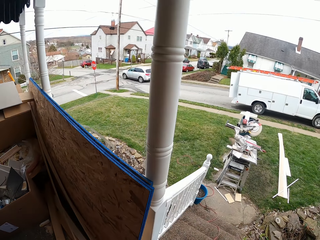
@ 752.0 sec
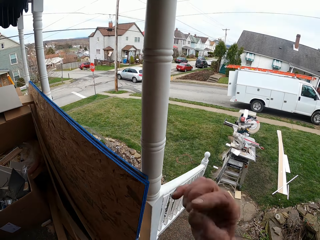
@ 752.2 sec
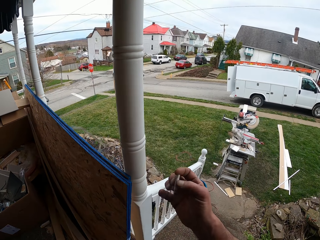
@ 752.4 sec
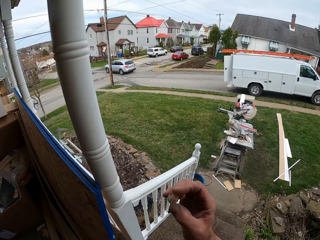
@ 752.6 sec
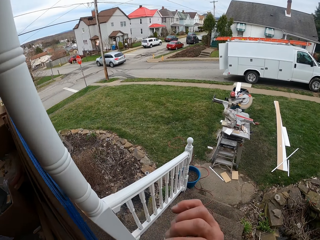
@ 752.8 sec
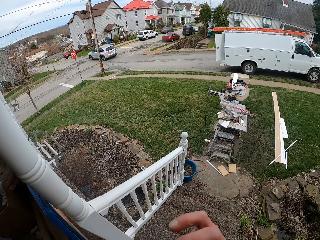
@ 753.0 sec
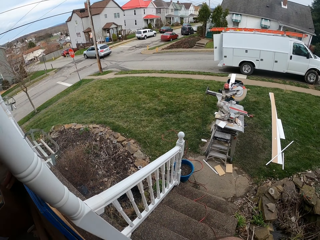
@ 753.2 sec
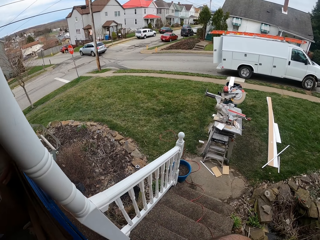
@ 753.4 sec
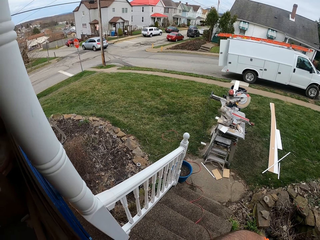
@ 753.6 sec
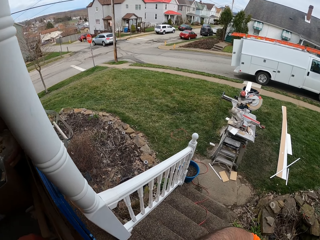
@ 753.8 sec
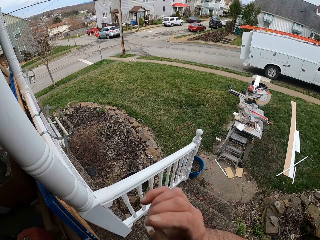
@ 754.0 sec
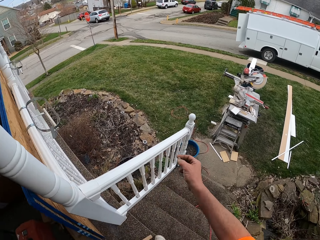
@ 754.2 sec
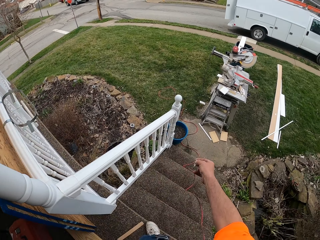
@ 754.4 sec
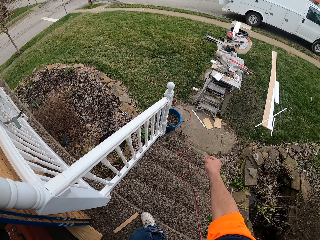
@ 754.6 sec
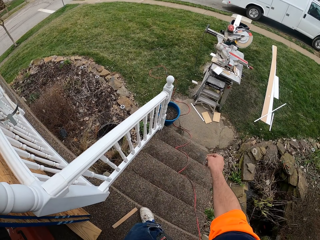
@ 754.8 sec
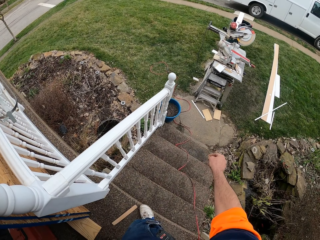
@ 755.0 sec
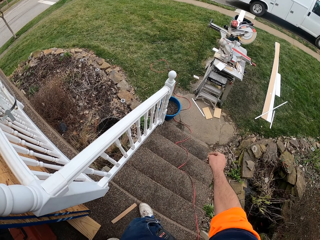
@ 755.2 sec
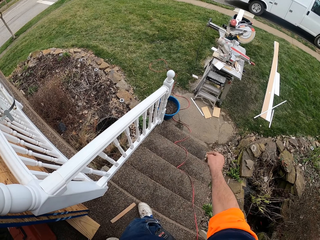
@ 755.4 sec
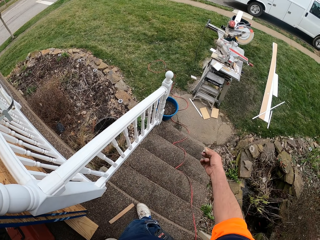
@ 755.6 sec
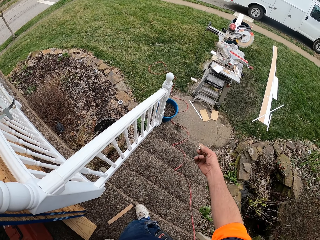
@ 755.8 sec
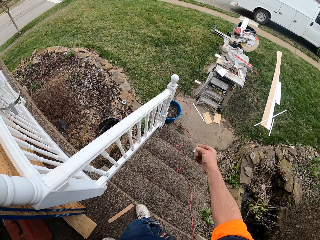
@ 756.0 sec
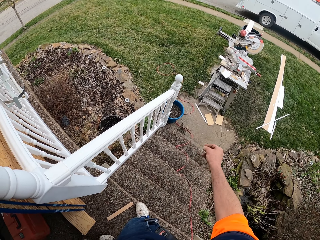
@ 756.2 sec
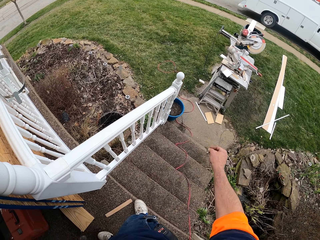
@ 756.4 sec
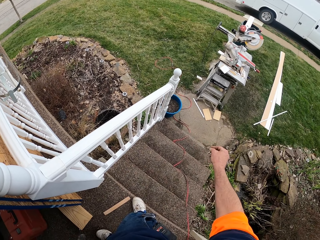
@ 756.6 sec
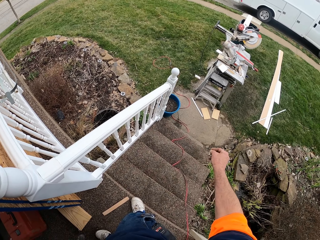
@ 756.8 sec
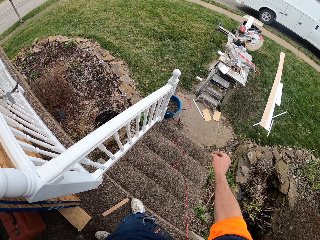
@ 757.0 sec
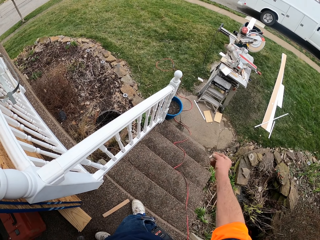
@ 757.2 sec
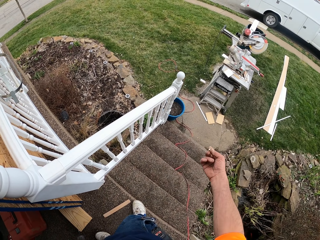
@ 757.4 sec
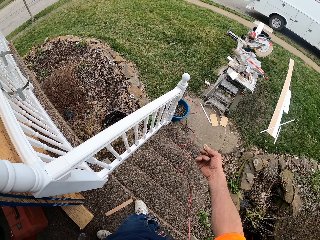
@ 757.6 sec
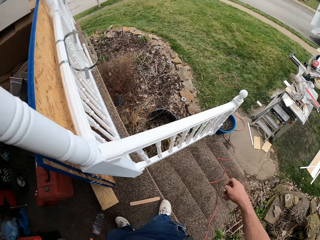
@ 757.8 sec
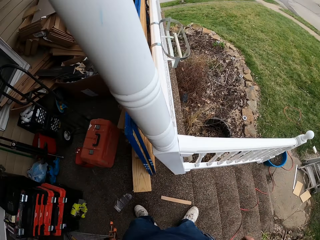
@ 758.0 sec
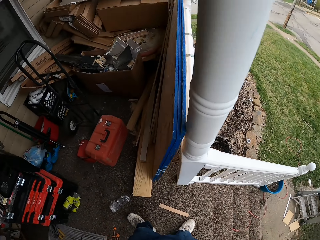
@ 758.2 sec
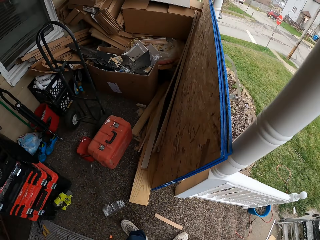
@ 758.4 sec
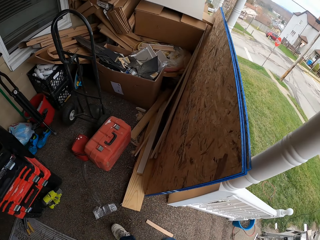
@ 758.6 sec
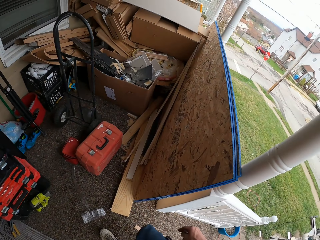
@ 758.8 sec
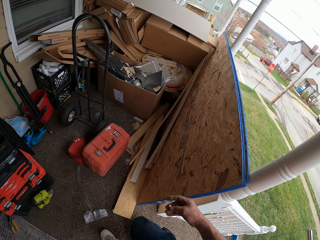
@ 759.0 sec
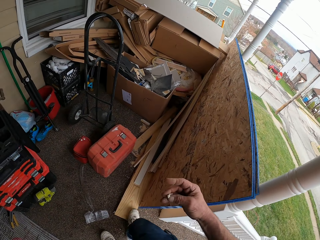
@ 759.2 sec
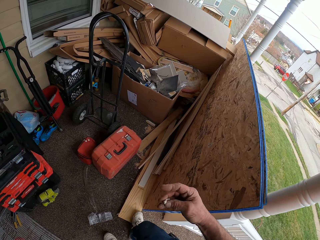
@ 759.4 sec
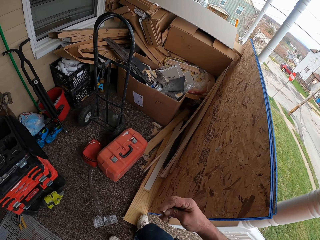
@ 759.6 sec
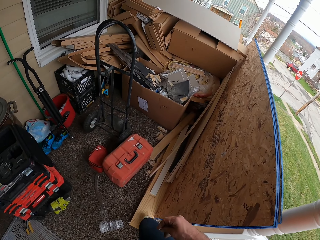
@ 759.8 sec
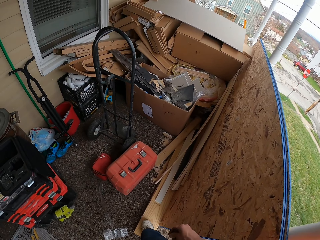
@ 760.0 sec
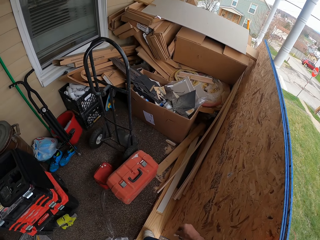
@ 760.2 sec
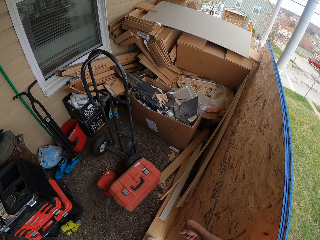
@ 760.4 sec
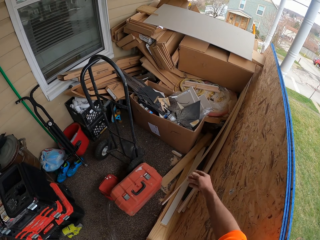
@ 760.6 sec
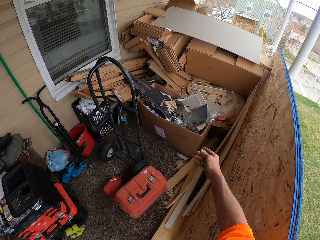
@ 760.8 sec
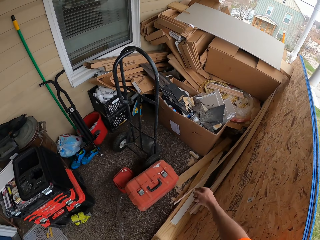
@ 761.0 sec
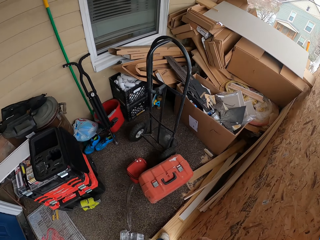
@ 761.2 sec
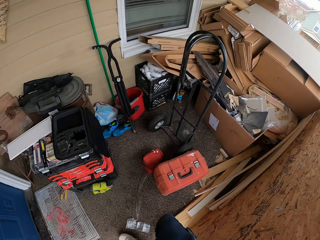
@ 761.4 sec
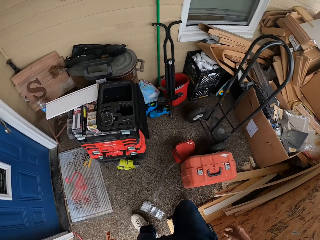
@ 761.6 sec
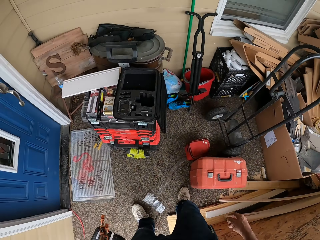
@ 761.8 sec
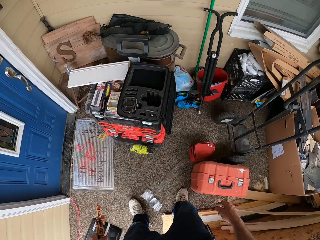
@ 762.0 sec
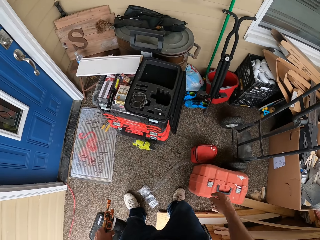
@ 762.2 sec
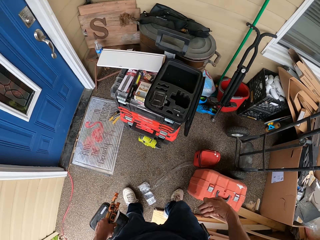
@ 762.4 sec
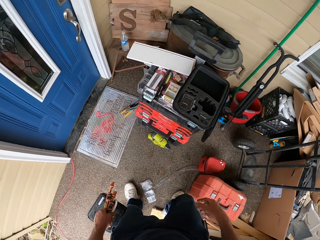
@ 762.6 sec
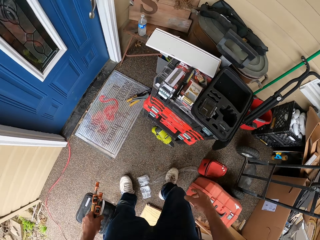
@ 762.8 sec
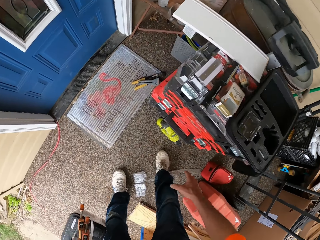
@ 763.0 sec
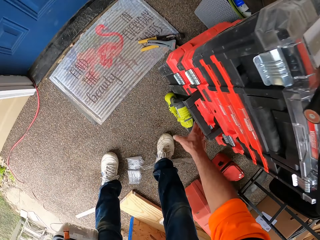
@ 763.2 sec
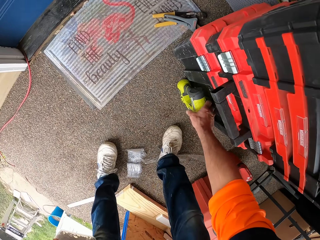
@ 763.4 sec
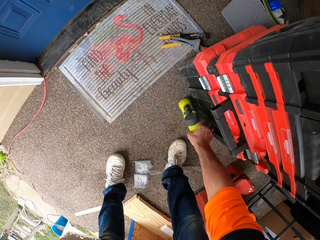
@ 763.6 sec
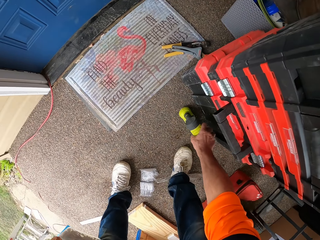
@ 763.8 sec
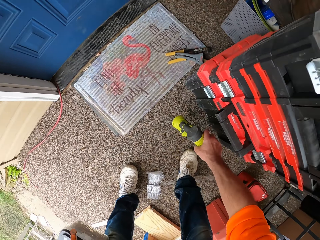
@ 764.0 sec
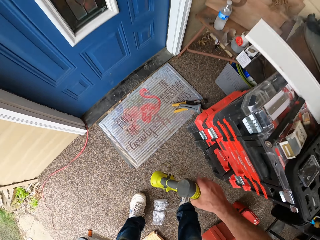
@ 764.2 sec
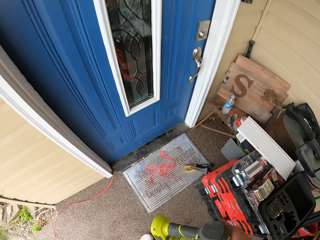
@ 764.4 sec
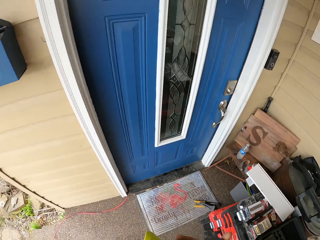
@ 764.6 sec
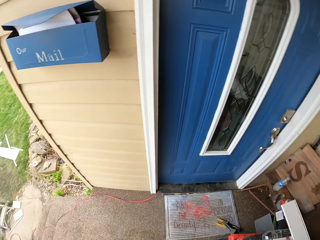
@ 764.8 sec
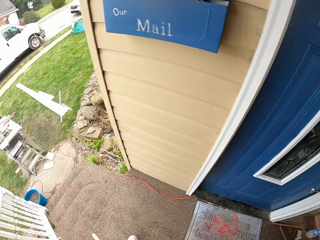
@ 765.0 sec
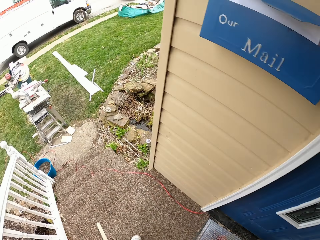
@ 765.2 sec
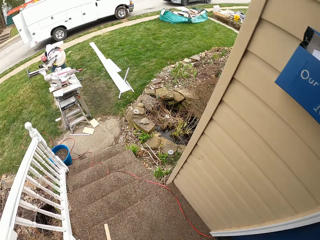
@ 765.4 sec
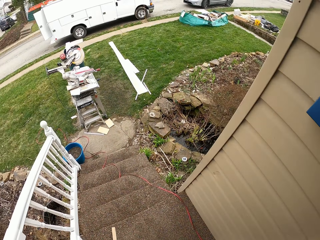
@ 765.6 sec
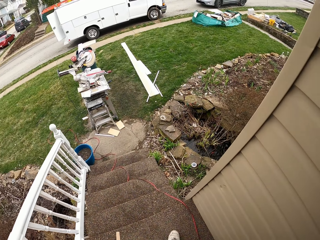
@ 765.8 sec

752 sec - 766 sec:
The camera wearer puts the cigarette in his mouth with his right hand. He dusts off the cigarette ashes with his right hand. He steps back to a house. He throws the cigarette into the carton with his right hand. He moves to the stairs. He picks up a drilling machine or nail gun from the floor with his right hand.

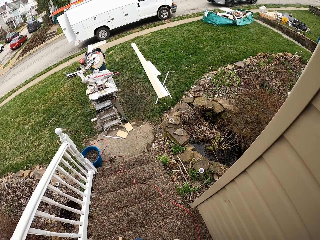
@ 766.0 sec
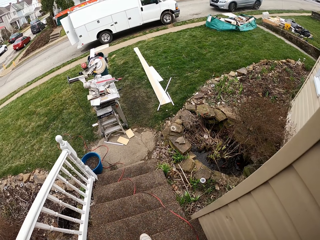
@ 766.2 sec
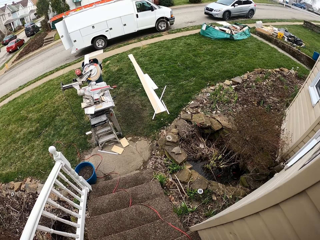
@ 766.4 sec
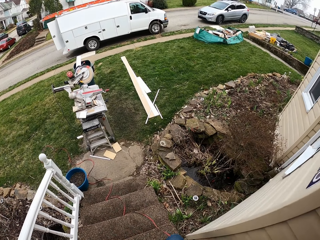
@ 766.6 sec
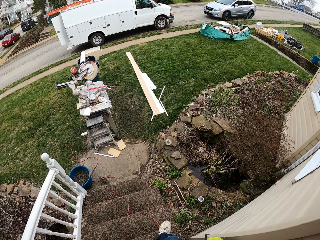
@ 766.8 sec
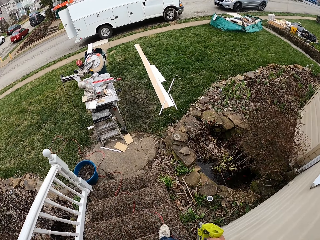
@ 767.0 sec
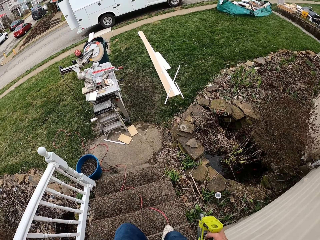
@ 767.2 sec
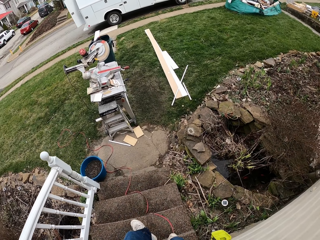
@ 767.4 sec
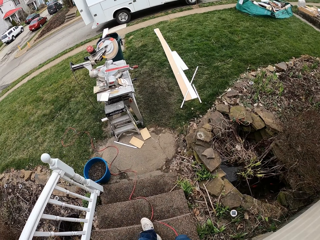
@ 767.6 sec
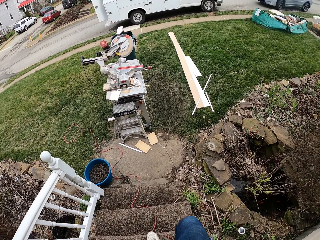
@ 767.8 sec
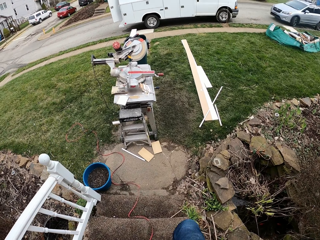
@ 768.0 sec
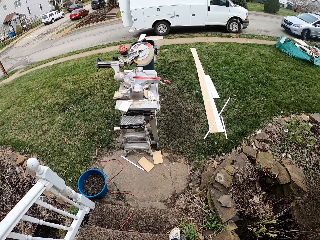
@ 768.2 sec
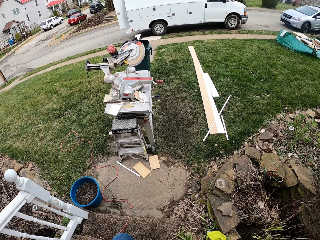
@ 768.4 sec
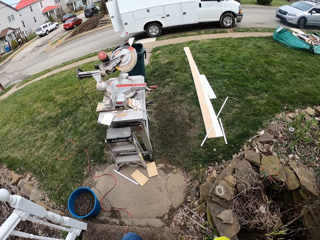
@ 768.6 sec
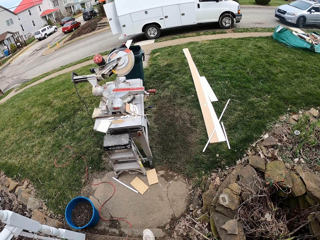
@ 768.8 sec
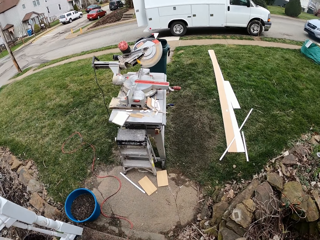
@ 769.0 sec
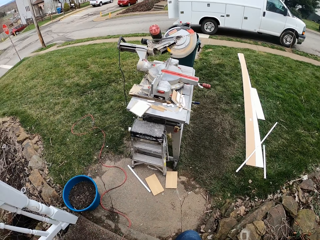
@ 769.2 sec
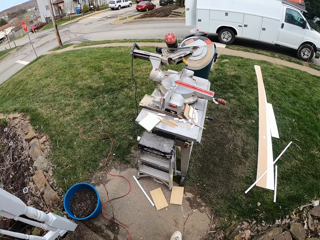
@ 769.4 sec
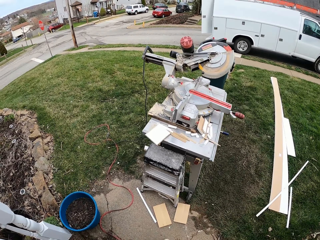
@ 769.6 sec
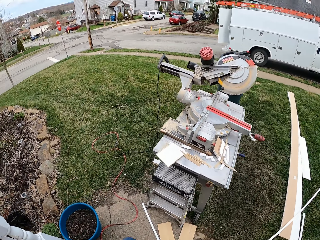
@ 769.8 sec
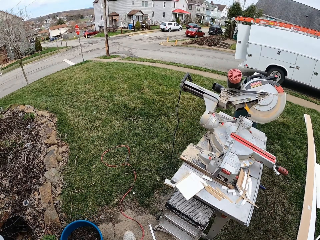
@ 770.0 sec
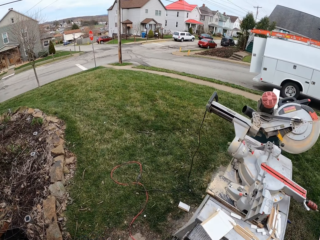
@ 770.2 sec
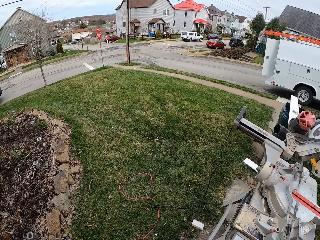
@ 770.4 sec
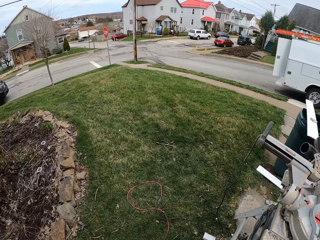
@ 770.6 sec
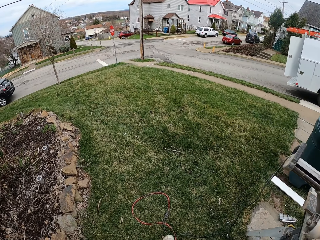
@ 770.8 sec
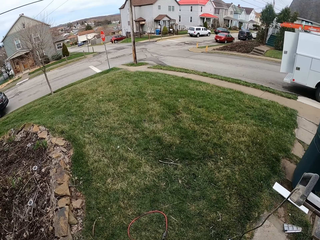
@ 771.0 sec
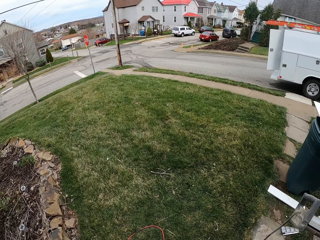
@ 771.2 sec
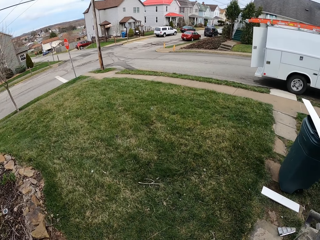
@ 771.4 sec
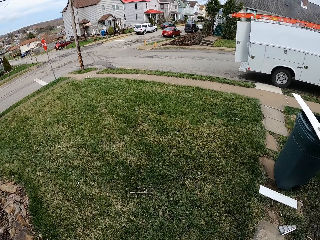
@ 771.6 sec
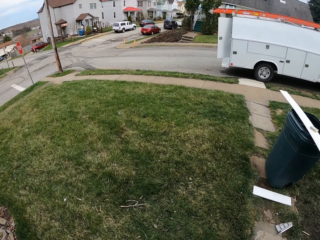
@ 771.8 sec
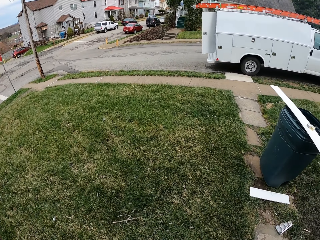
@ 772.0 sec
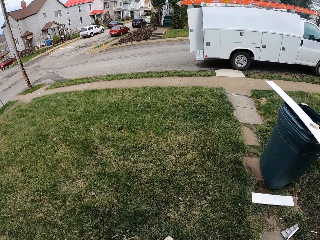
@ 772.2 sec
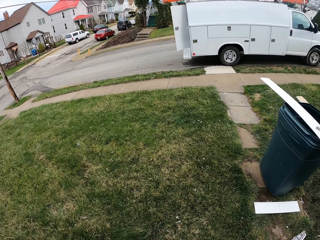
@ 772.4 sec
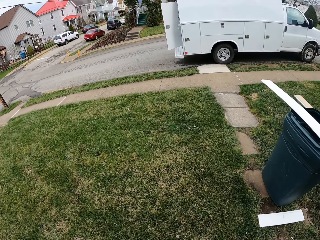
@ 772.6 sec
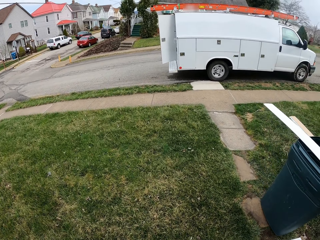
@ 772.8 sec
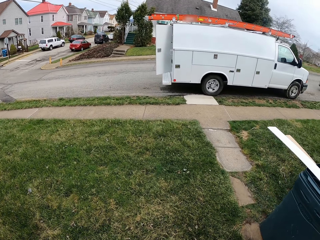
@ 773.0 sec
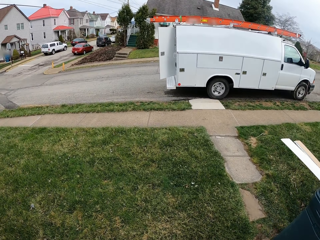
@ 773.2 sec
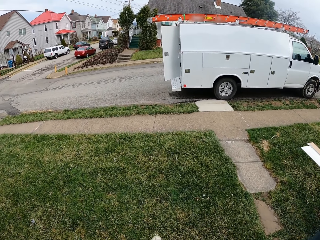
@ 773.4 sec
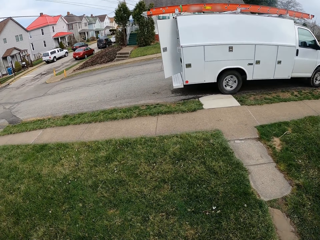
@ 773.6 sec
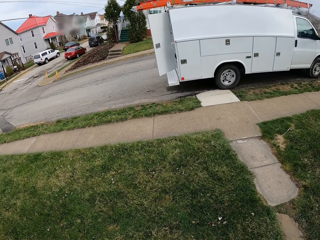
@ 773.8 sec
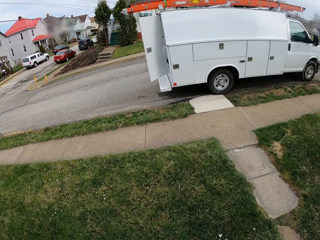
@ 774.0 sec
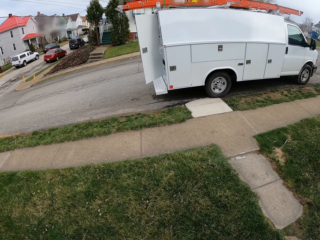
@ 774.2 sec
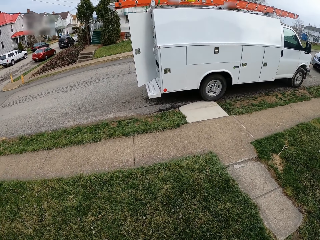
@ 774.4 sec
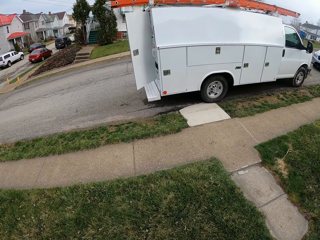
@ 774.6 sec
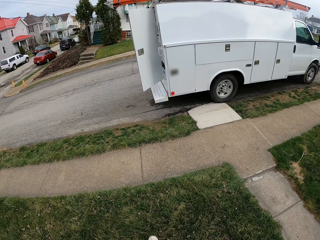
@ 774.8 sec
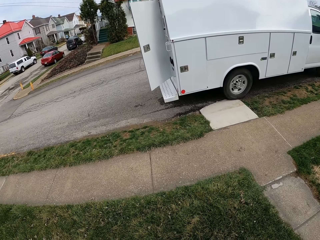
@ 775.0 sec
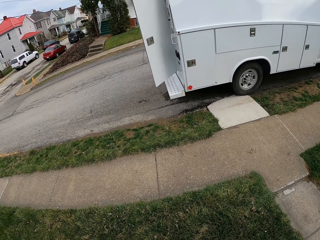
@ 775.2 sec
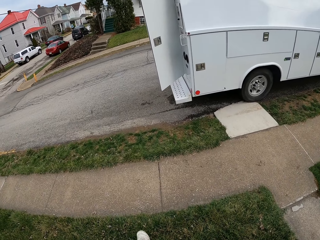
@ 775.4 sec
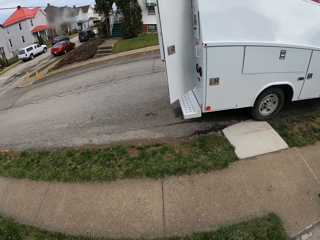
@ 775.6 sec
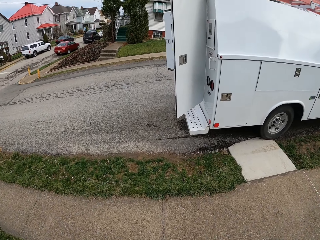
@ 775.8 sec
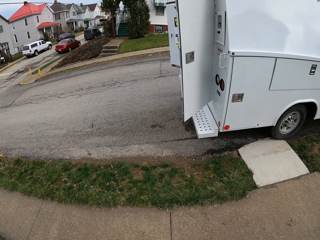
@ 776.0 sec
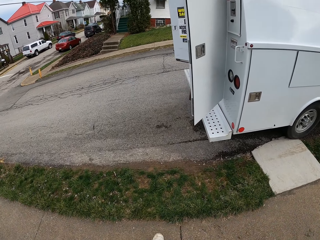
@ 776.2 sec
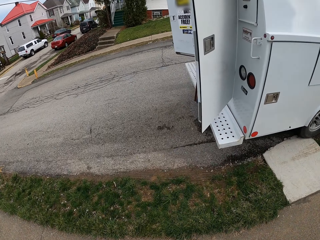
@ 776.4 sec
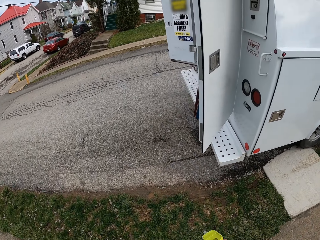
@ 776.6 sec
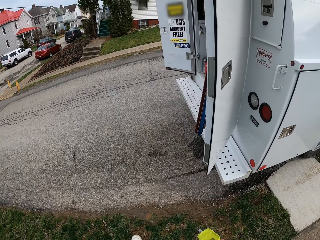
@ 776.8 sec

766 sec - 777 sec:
The camera wearer walks down the stairs. They walk towards a van.
